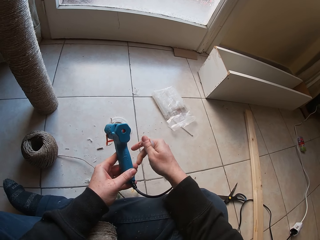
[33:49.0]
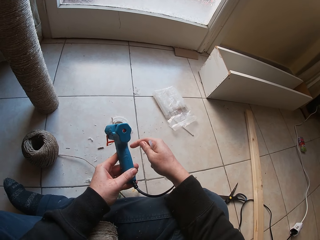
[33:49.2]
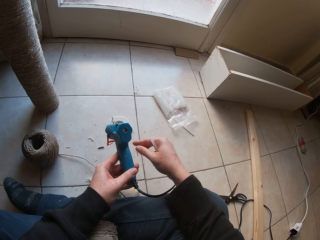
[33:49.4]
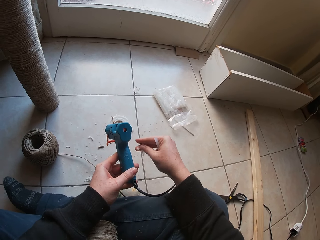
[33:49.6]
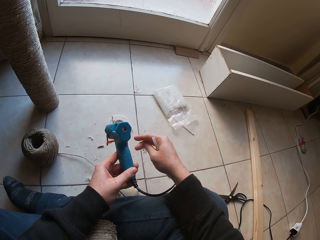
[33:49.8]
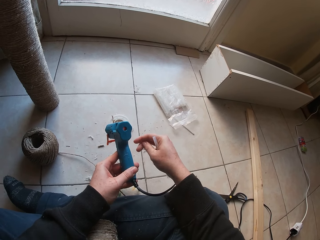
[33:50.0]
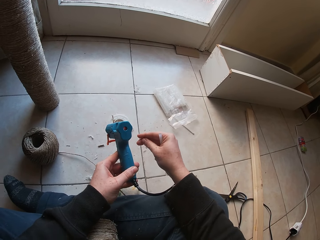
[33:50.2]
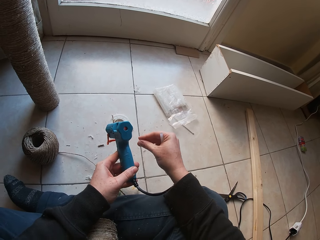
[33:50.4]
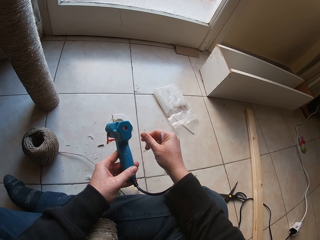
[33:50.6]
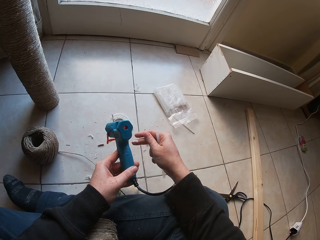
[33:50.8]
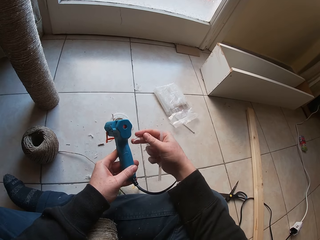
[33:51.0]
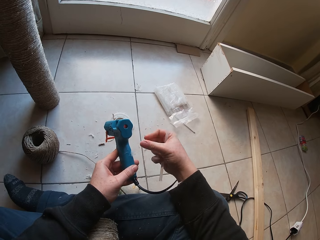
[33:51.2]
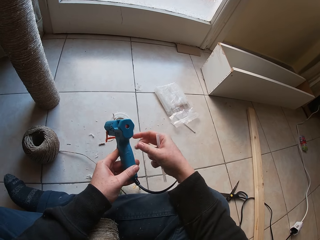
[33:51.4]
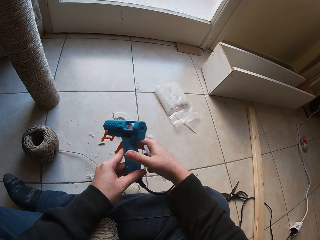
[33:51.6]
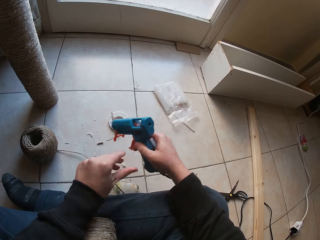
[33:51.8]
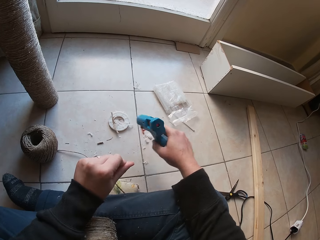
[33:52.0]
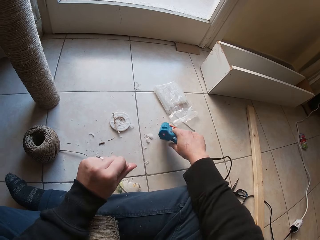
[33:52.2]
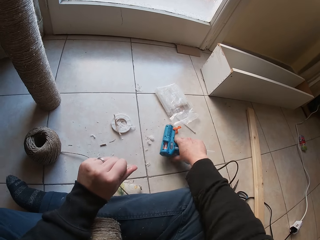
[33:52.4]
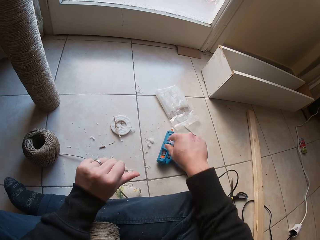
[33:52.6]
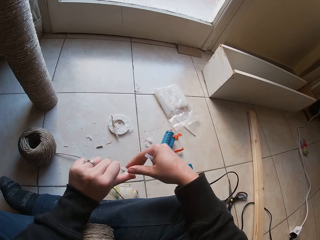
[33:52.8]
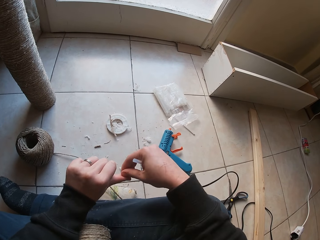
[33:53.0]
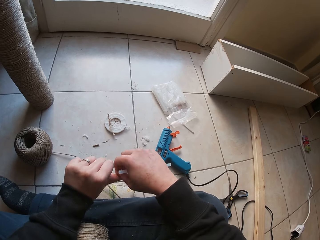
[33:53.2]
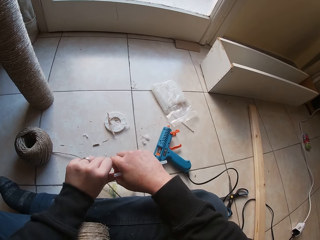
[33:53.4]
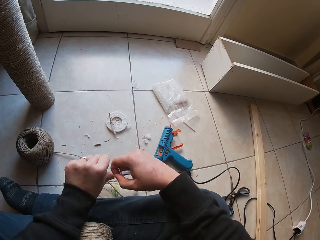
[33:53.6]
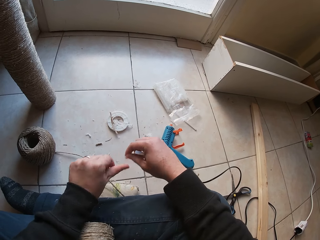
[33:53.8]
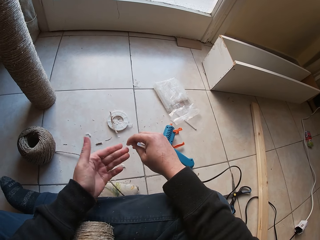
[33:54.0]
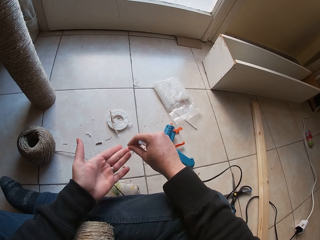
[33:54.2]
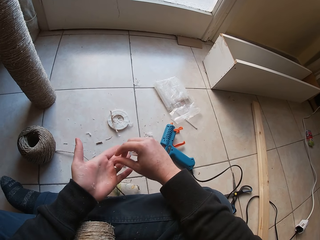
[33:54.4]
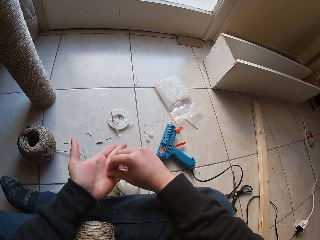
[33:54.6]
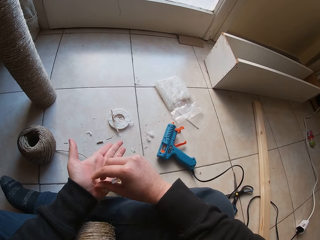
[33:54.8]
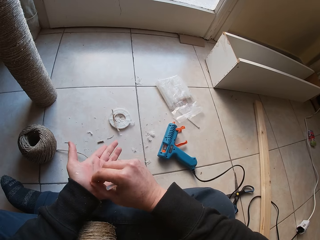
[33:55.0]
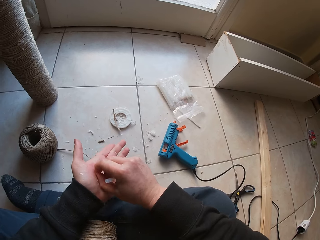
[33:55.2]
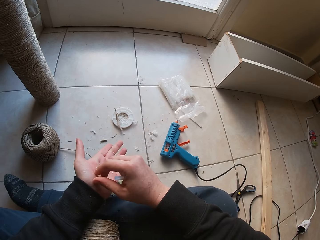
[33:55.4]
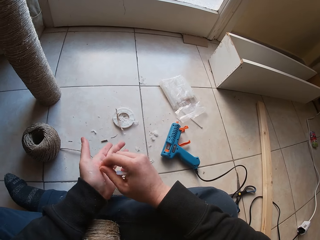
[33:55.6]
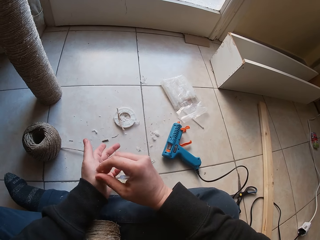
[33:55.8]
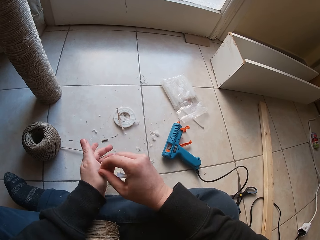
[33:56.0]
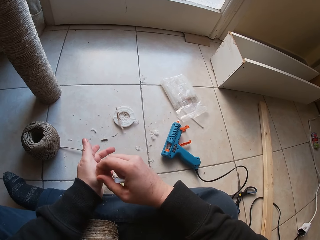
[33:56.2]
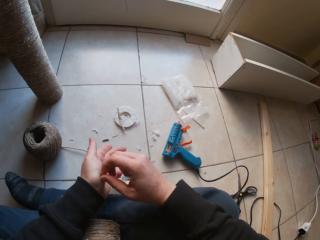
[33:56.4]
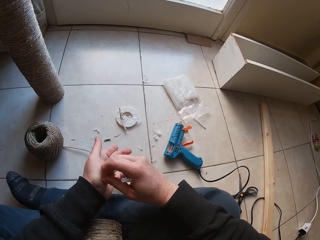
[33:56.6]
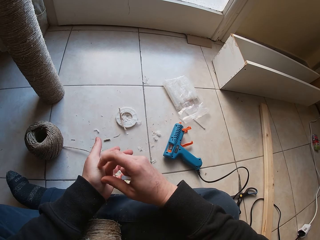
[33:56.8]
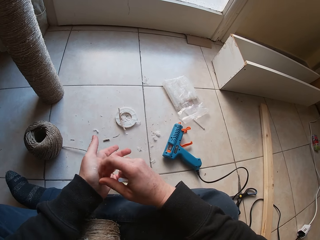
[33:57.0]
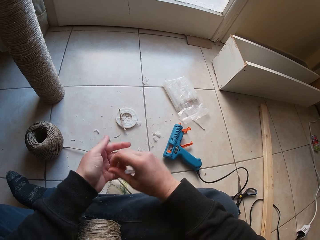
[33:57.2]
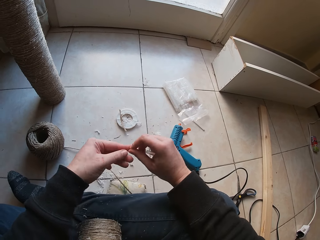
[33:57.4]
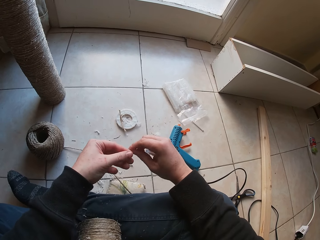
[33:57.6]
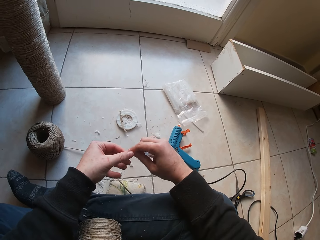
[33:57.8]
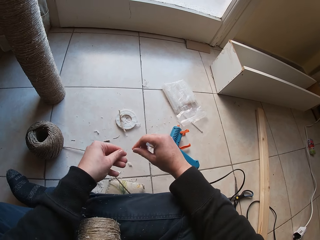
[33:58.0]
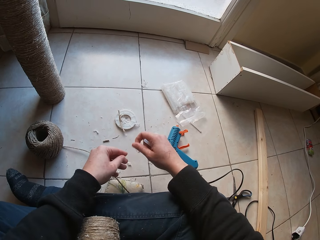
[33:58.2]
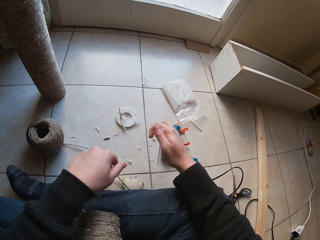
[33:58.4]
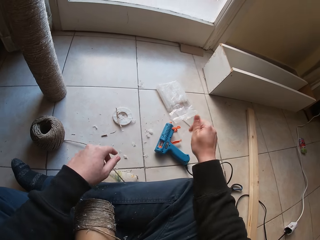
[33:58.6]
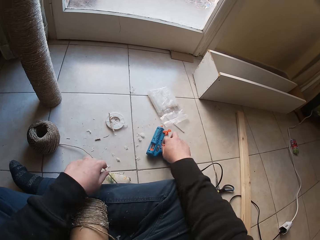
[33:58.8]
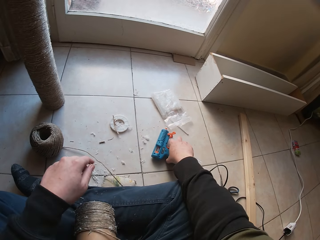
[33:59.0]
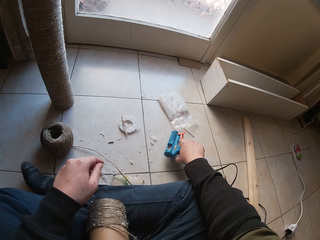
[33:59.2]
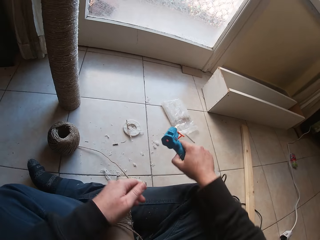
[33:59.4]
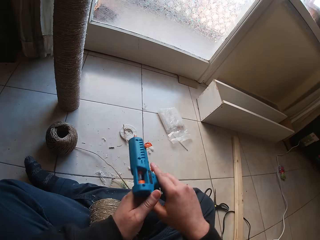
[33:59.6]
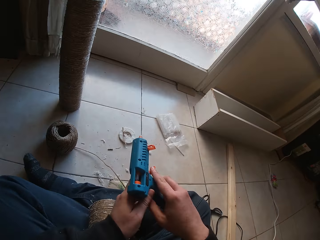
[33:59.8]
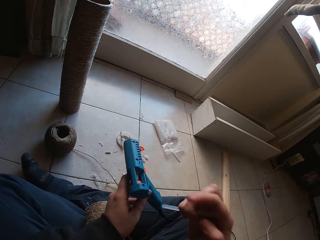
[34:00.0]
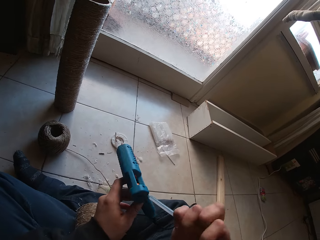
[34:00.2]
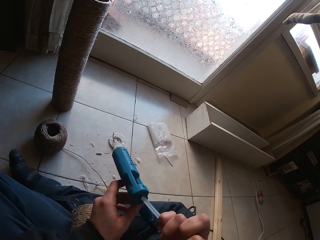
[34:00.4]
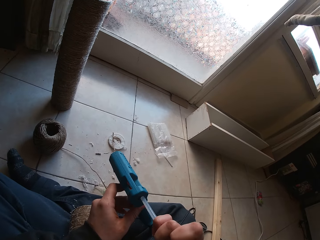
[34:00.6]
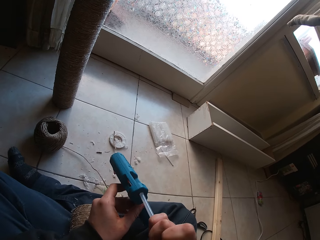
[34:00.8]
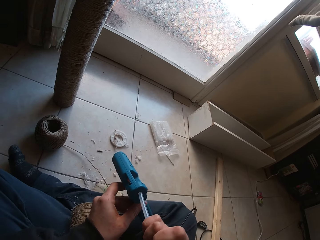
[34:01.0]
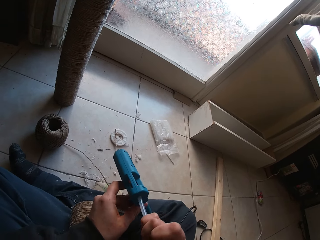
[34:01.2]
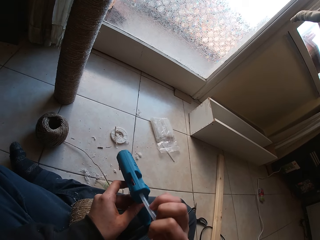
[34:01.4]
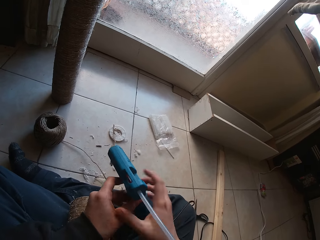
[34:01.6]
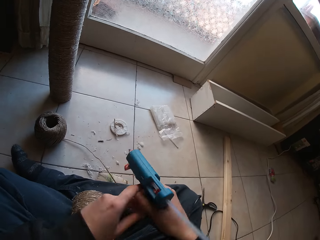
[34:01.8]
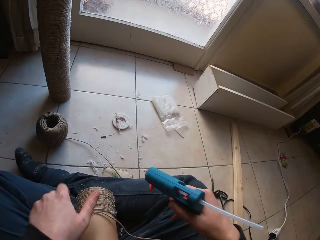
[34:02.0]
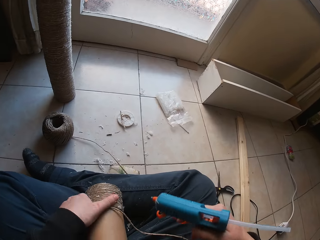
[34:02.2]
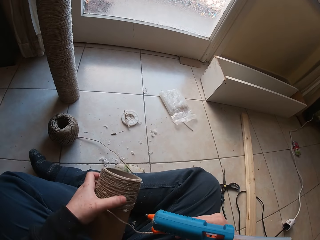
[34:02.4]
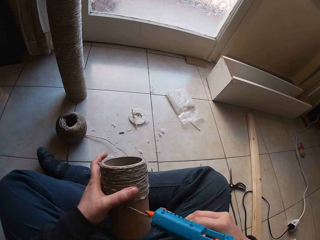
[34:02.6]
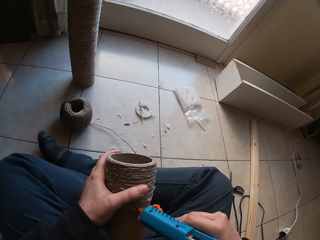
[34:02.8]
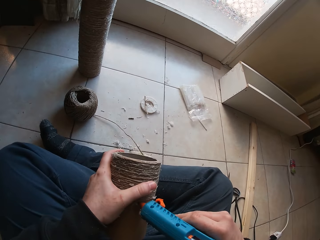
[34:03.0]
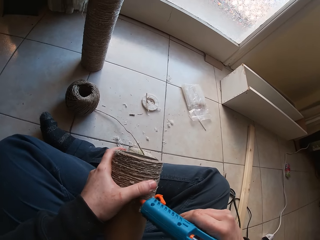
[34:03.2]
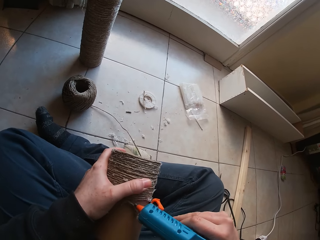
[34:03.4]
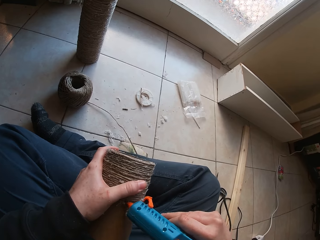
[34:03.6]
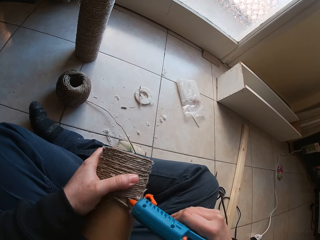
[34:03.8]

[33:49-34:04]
The camera wearer touches something. He drops the heating glue gun or driller on the ground with his right hand. He touches a finger. He peels off dry glue from his left hand with his right hand. He picks up the heating glue gun from the ground with his right hand. He touches the driller. He fixes the glue stick into the heating glue gun with his right hand. He binds the rope on the cardboard tube with the heating glue gun in his right hand.

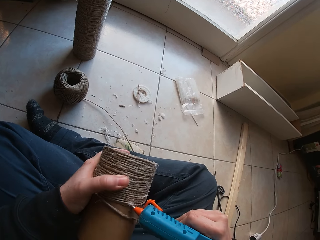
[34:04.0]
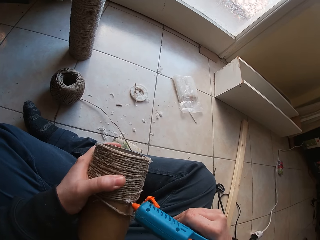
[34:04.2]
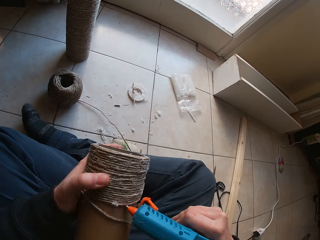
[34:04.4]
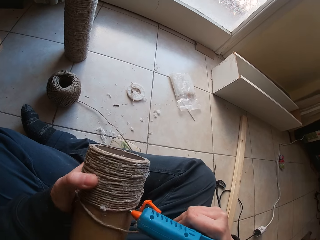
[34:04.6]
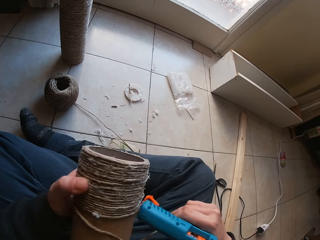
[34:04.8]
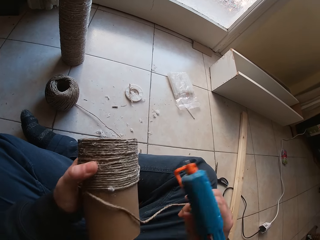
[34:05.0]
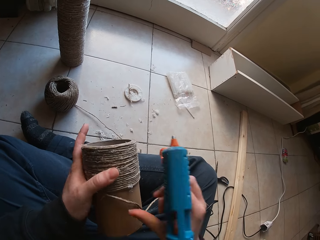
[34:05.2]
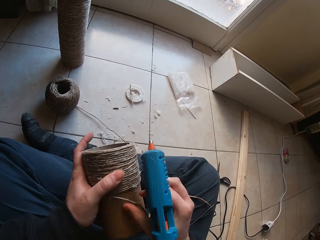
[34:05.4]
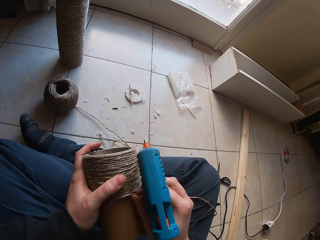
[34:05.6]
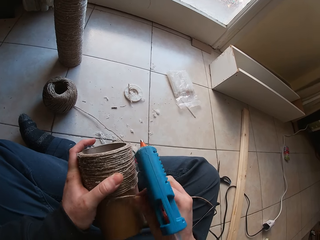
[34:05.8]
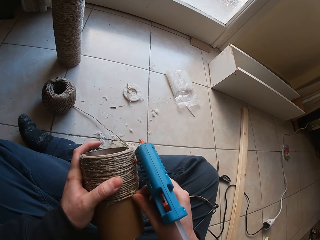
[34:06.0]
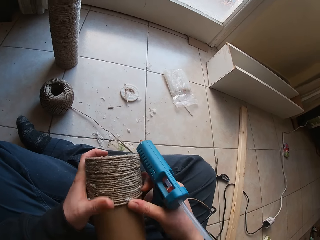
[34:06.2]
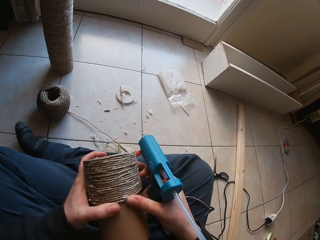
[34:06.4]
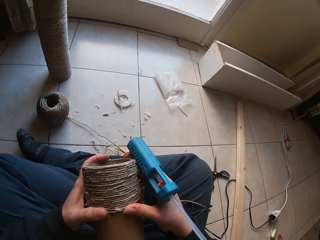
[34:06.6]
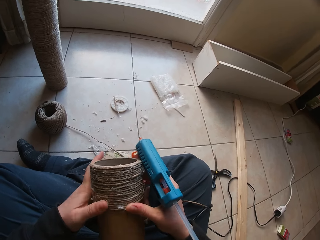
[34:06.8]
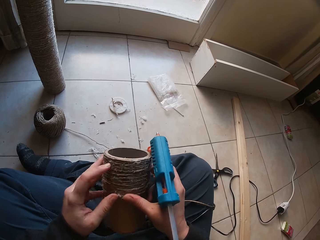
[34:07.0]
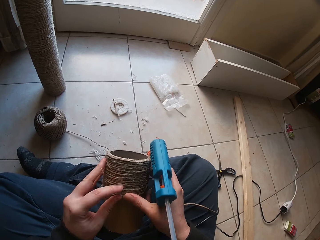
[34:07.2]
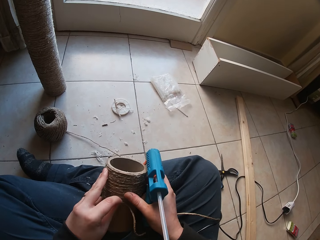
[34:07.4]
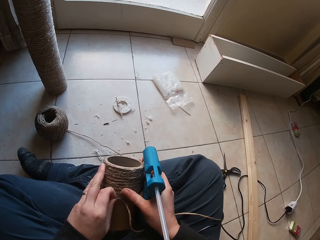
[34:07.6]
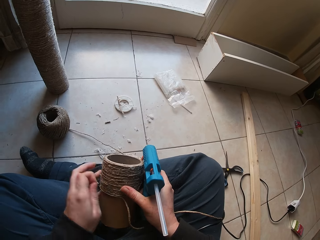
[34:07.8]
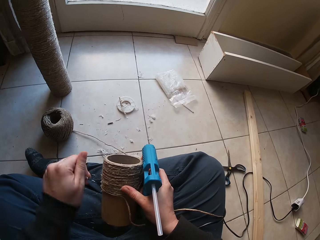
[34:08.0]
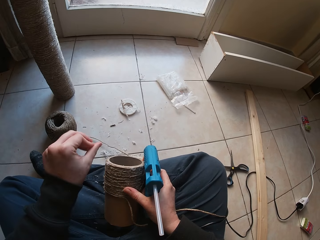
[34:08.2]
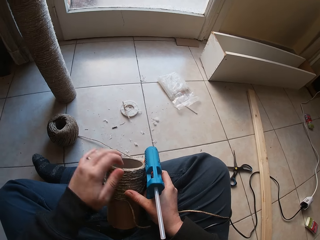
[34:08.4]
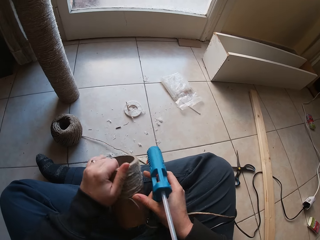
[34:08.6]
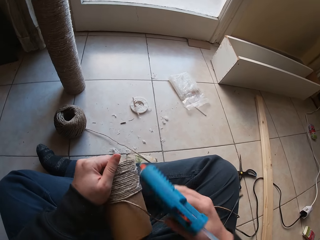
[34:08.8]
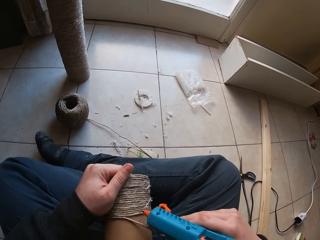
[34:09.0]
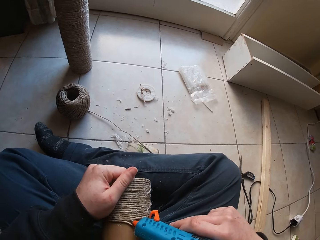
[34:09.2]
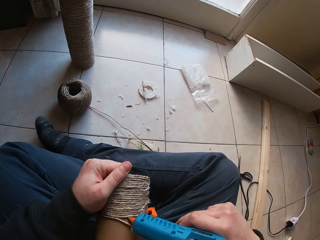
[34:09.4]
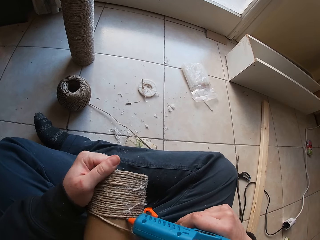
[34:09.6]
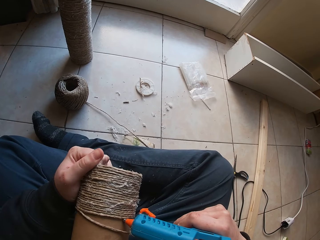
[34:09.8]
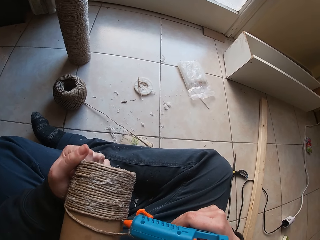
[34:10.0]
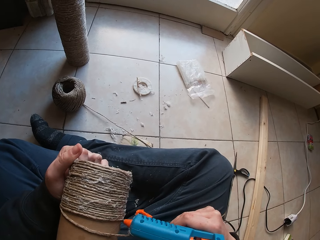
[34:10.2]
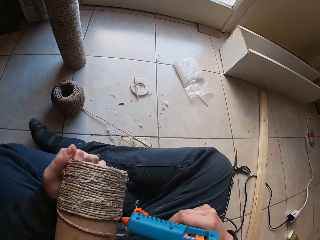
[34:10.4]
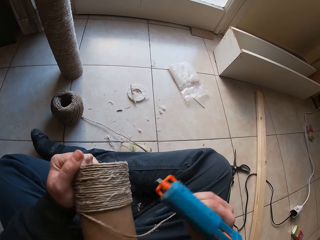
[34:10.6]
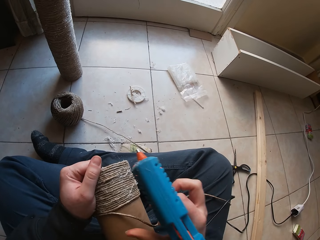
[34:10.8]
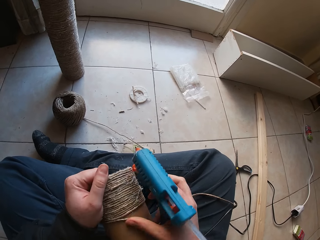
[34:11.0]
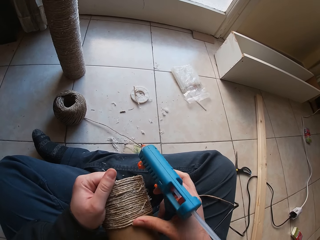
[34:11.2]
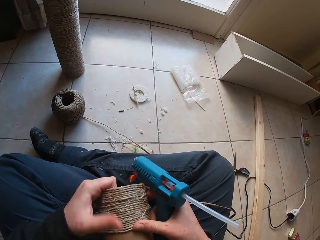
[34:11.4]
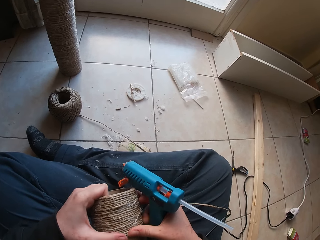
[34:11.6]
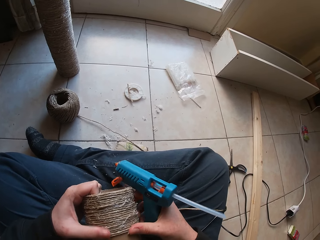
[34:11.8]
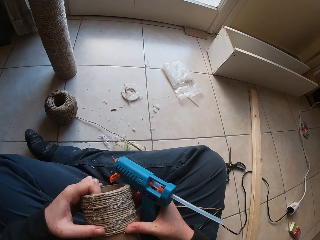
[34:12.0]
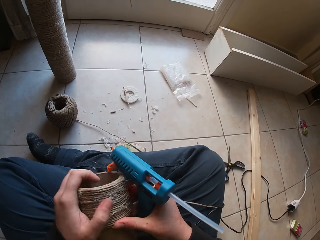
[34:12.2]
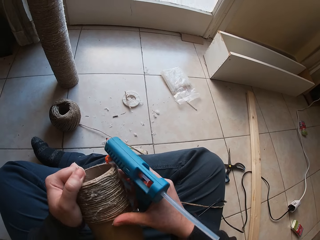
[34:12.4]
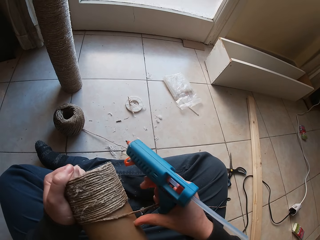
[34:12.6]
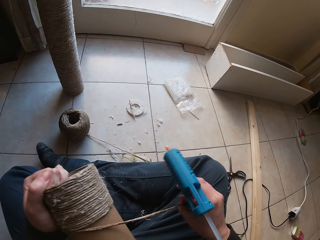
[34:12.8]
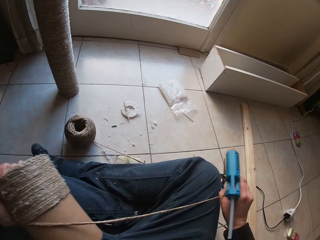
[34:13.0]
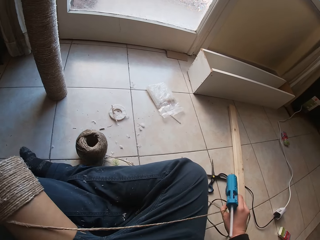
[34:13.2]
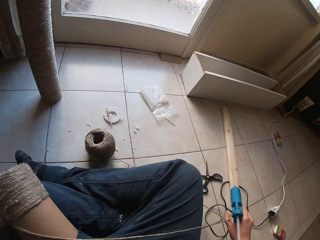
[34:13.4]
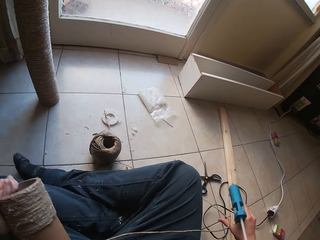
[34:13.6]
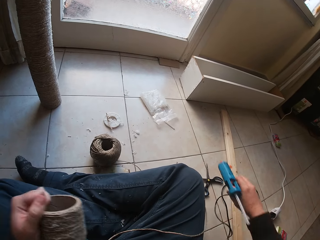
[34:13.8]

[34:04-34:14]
The camera wearer touches the rope. They touch the driller. They touch the rope.
